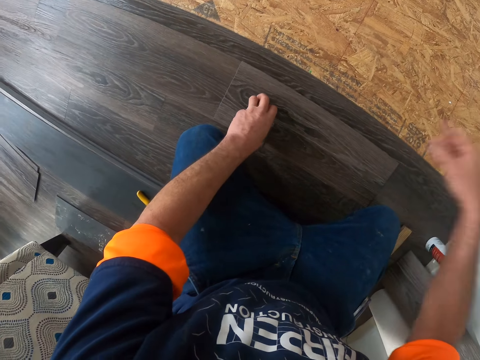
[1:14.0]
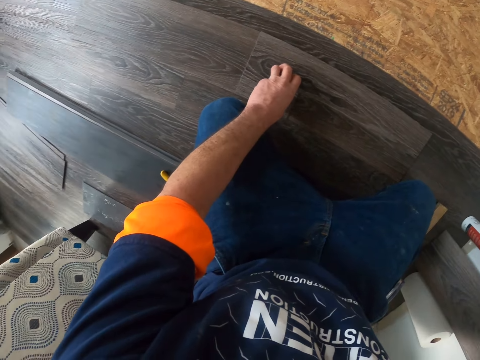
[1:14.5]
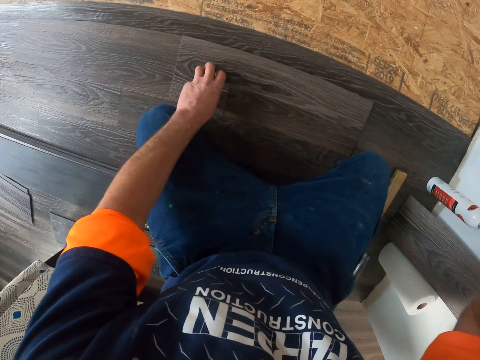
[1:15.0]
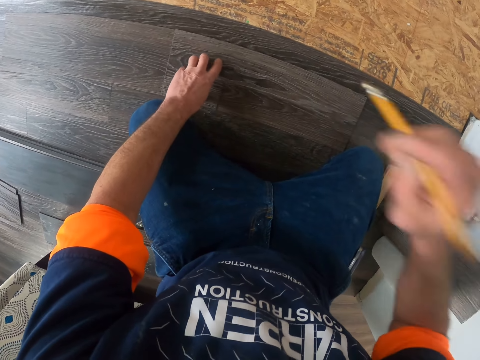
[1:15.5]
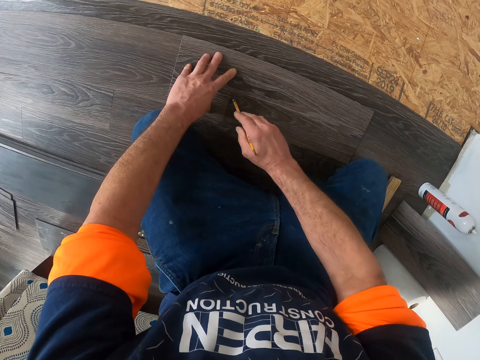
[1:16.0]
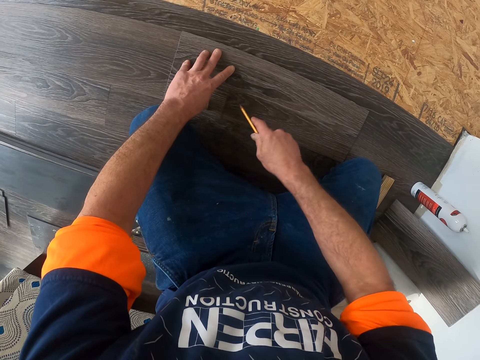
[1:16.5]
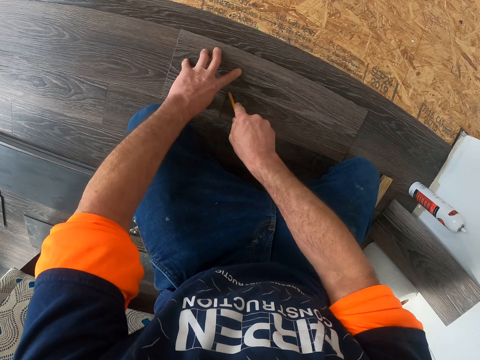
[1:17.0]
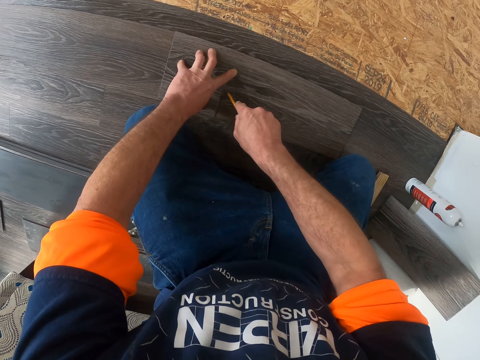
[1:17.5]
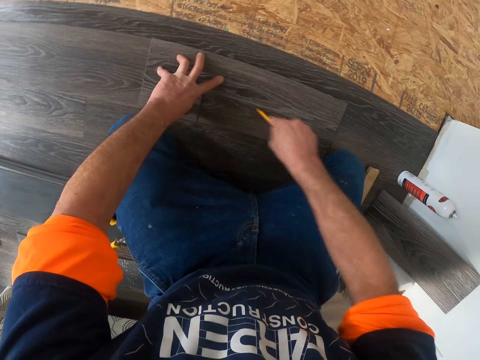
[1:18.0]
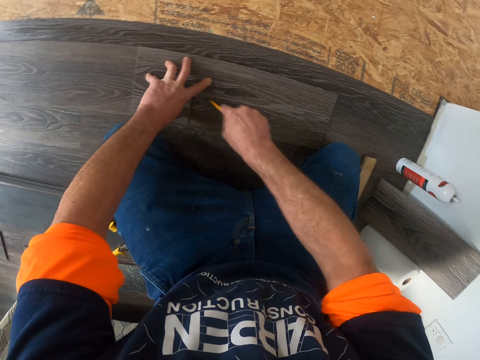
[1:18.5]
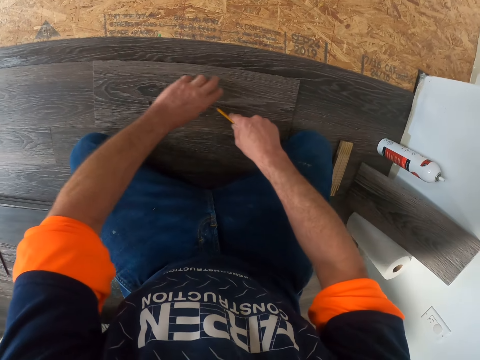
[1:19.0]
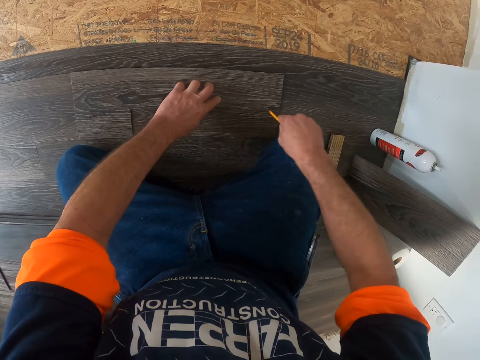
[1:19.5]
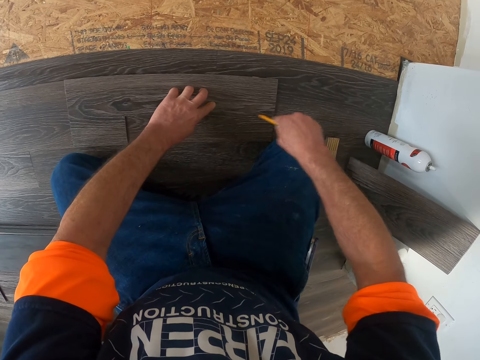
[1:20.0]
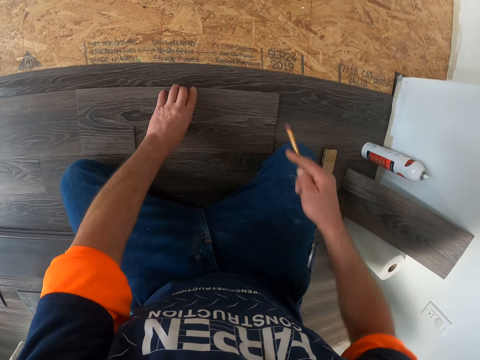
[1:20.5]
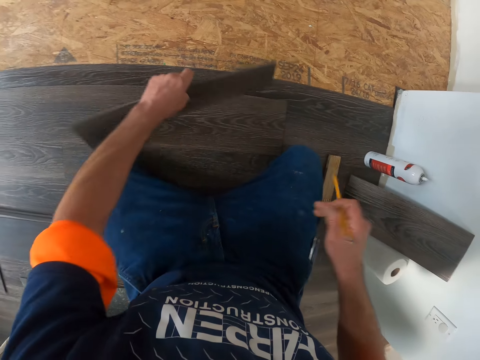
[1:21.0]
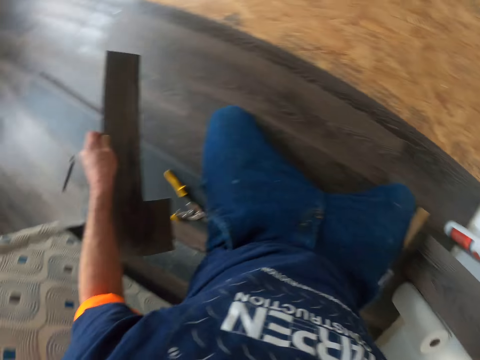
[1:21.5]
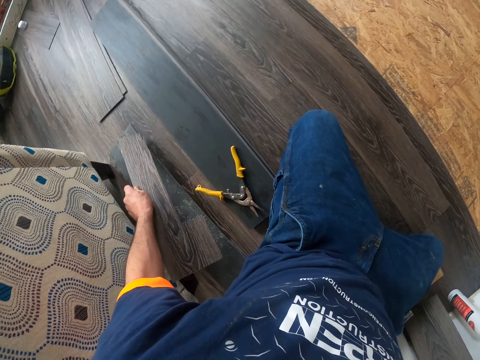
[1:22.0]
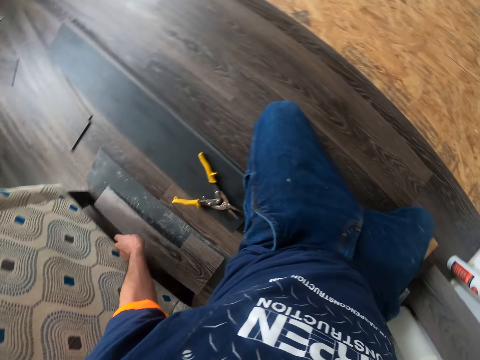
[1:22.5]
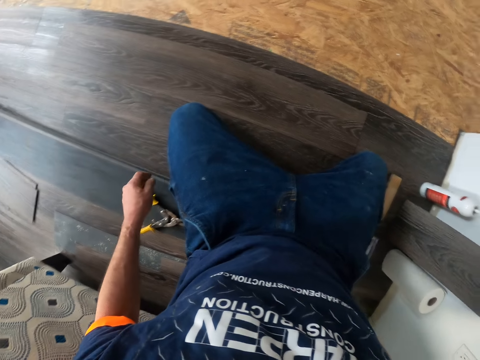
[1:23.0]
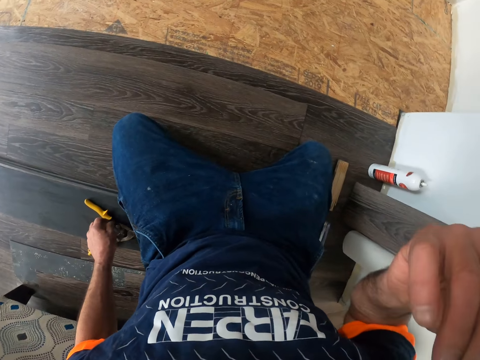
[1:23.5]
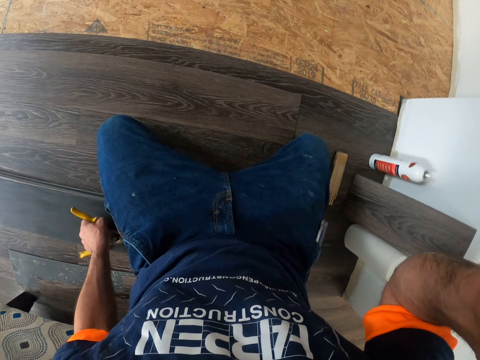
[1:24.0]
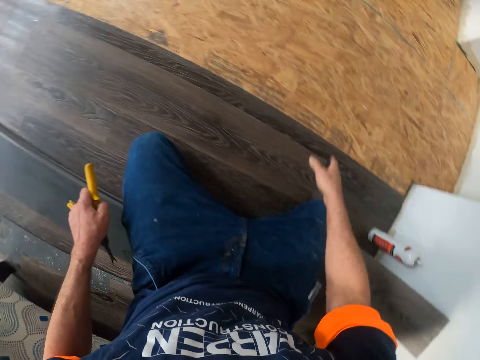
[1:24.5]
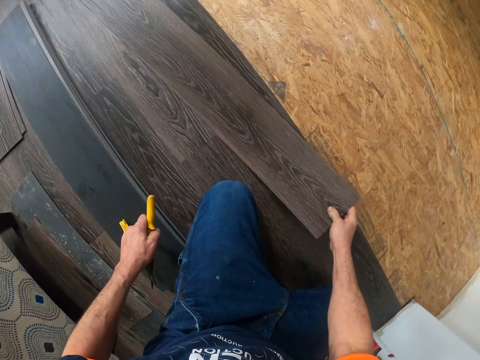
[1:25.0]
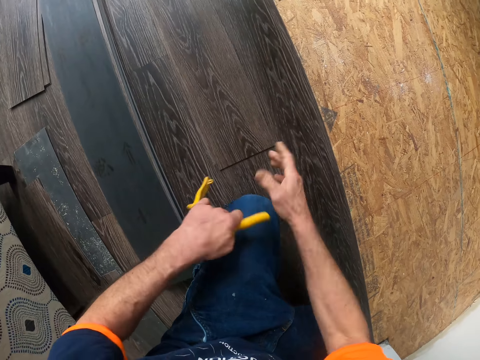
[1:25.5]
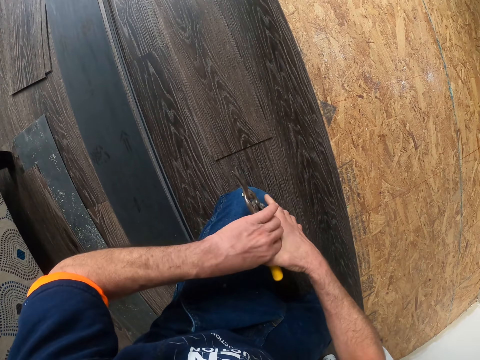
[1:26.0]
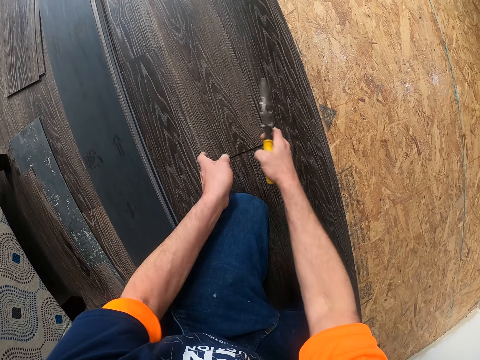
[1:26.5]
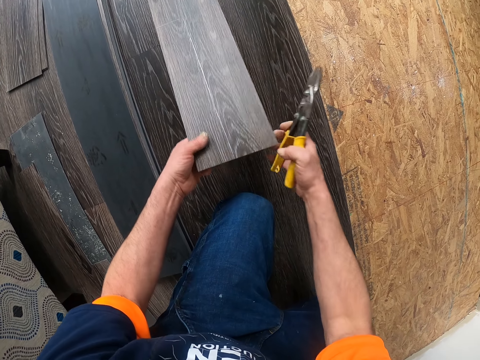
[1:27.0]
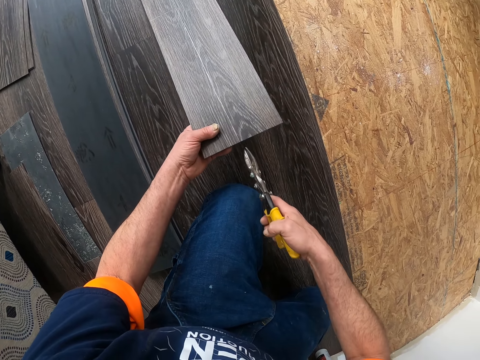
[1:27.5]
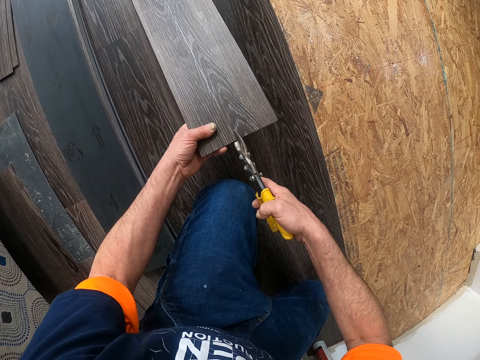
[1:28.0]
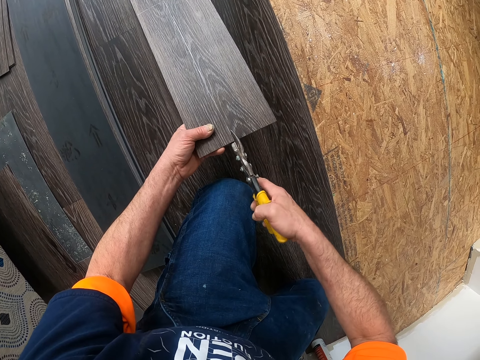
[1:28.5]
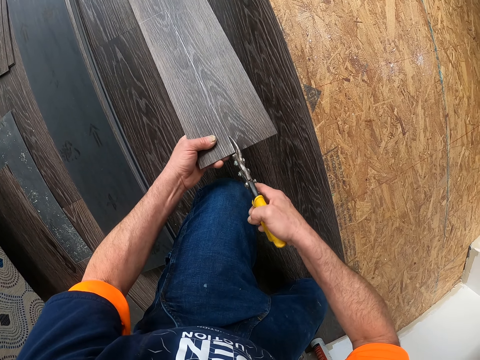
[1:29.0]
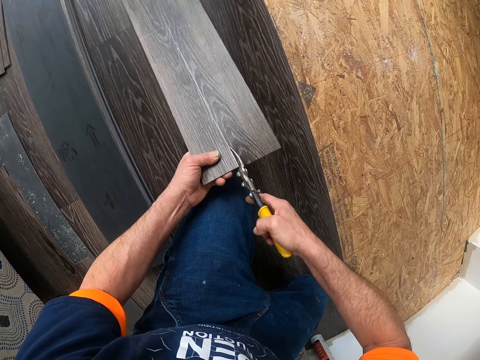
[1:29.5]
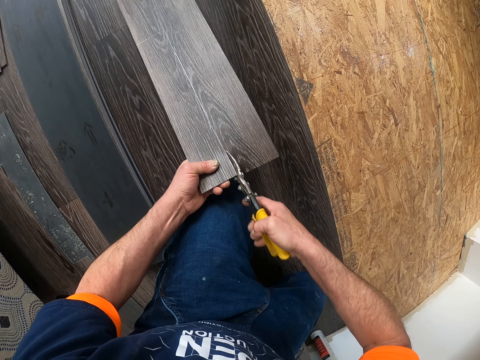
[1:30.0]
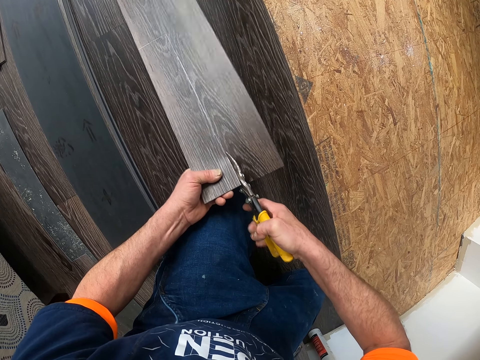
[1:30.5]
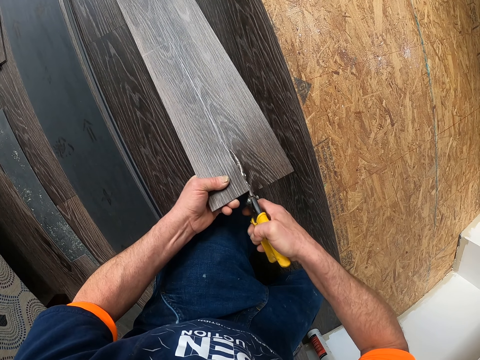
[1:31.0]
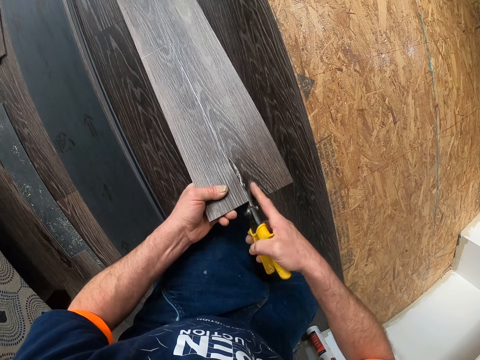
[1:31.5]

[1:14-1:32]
The camera wearer raises his right hand. He lowers his hand. He marks the vinyl tile on the floor. He takes the vinyl tile and puts it aside on the floor. He raises his right hand and takes the cutter scissors. He lowers his right hand. He takes the vinyl tile. He pushes the plywood slightly. He puts the vinyl tile on the floor. He holds the cutter scissors. He takes the vinyl tile. He holds the vinyl tile. He cuts the vinyl tile.

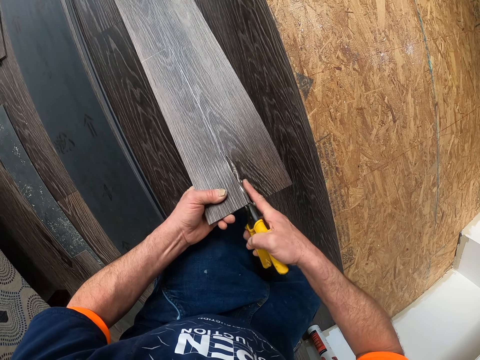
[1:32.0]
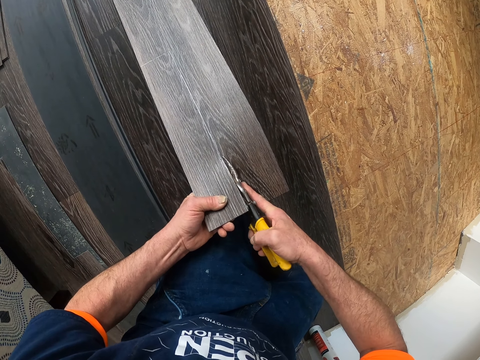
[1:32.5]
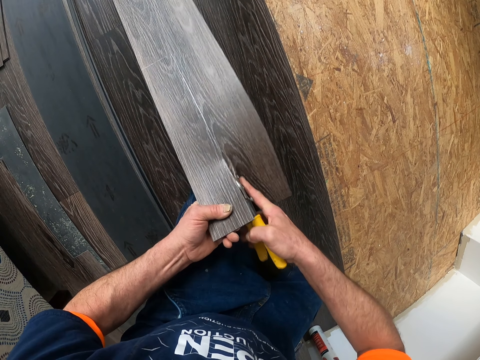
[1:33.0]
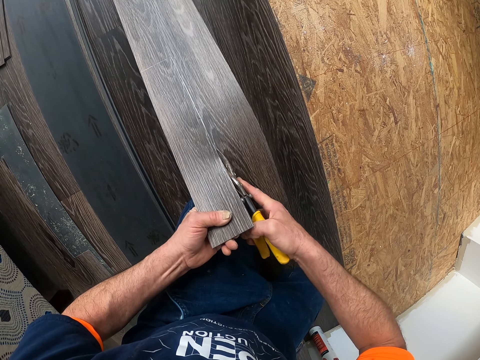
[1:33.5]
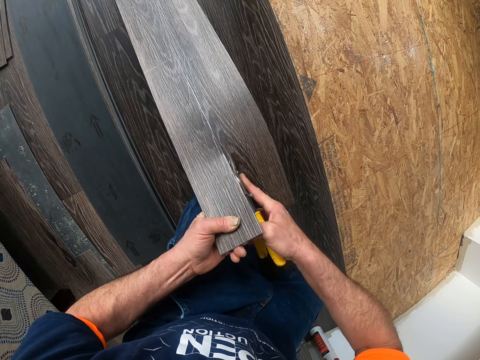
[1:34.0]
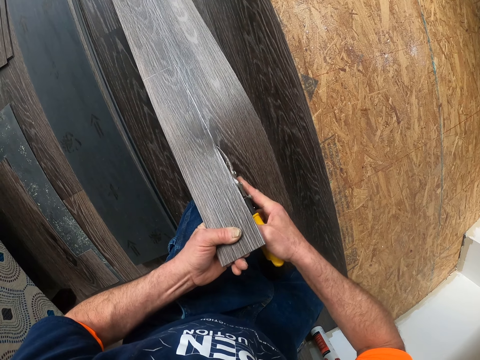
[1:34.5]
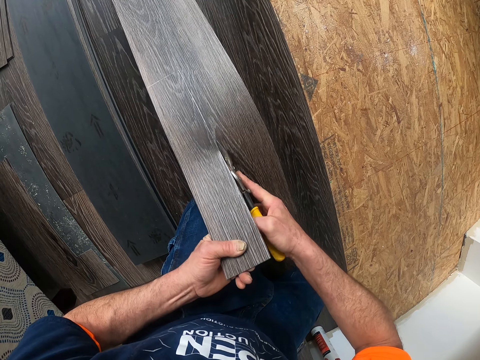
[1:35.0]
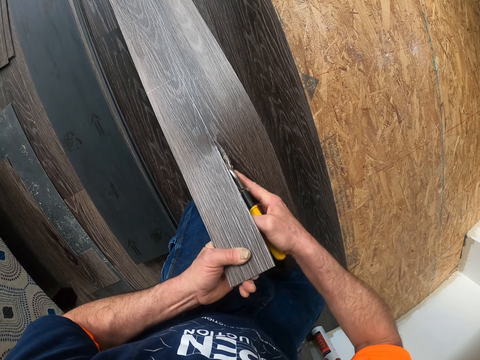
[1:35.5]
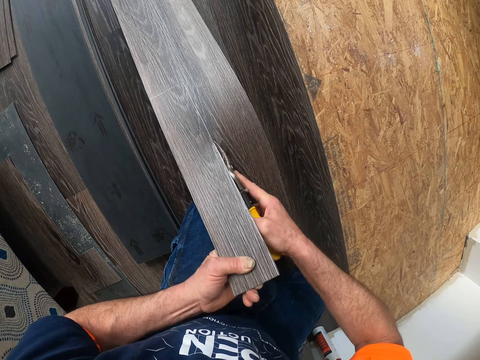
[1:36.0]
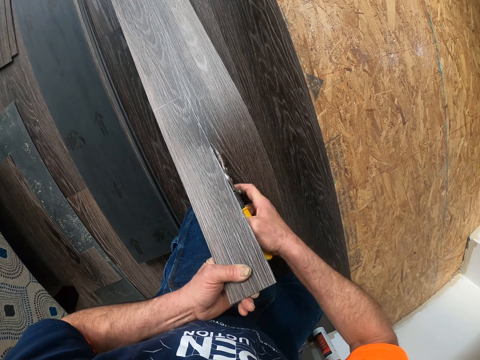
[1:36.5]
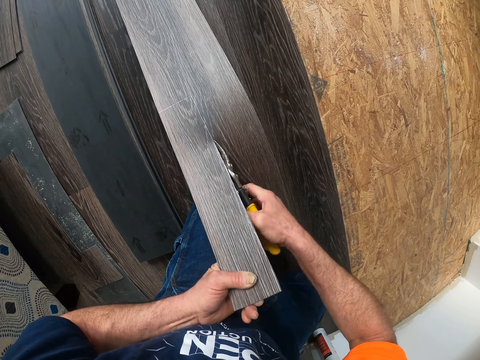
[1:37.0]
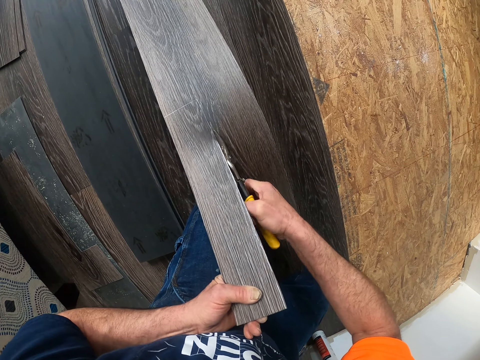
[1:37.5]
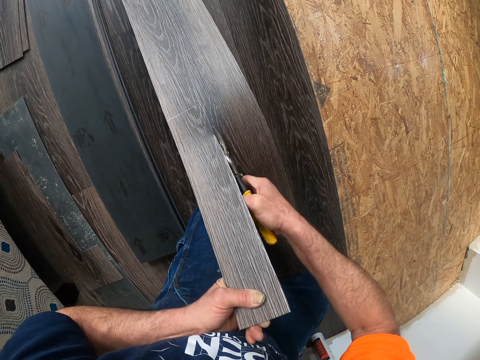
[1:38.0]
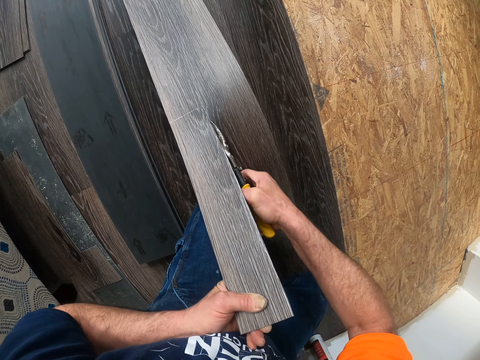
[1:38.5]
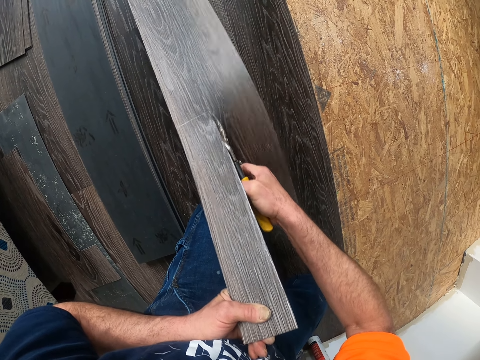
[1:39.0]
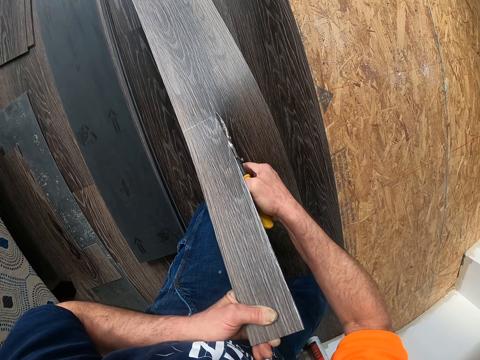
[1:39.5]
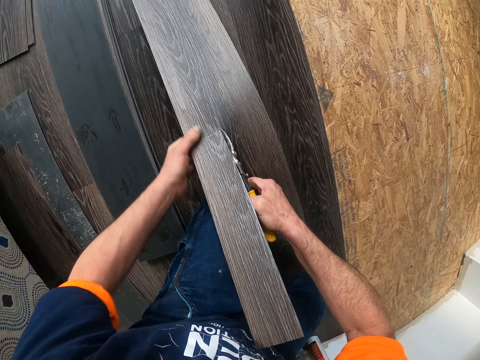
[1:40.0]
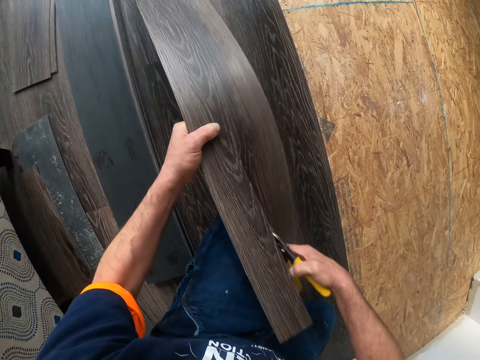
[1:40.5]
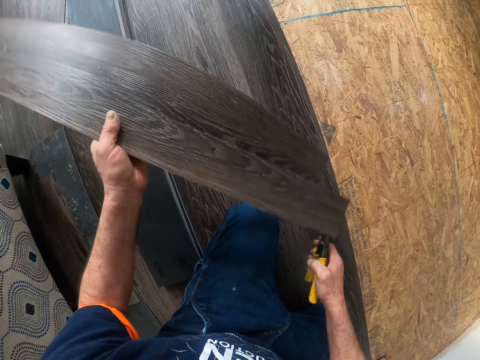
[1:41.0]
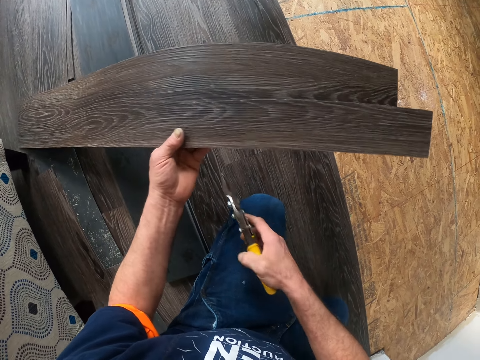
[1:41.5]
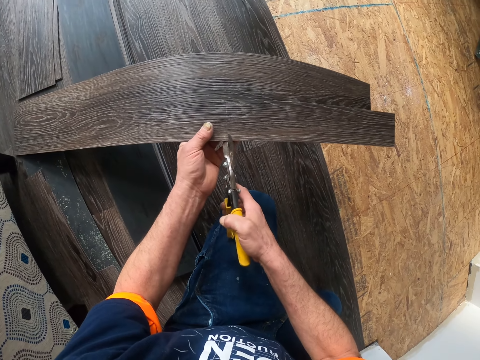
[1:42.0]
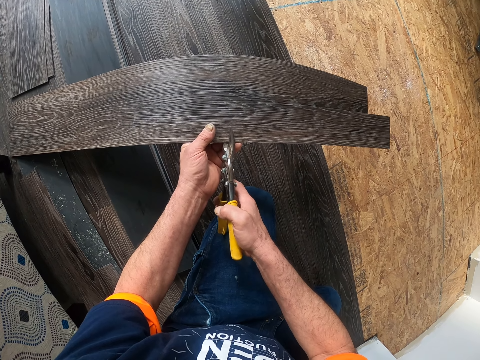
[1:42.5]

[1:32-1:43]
The camera wearer turns the vinyl tile.
